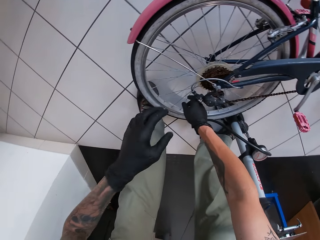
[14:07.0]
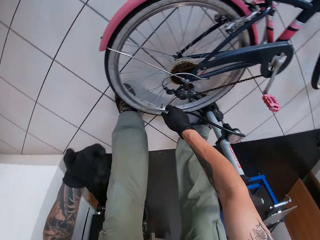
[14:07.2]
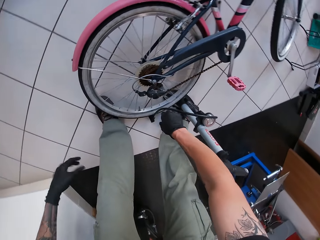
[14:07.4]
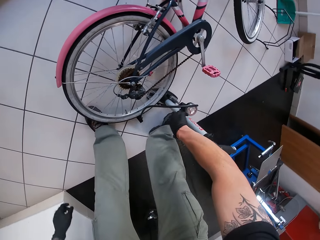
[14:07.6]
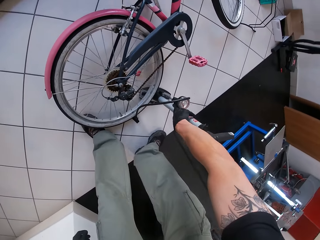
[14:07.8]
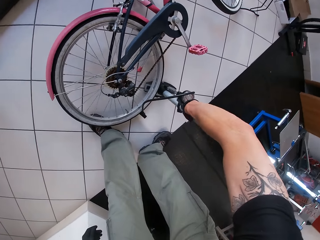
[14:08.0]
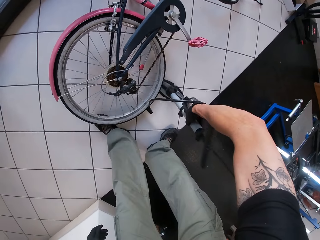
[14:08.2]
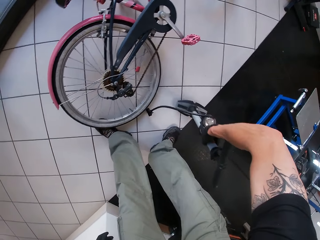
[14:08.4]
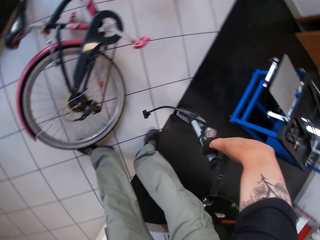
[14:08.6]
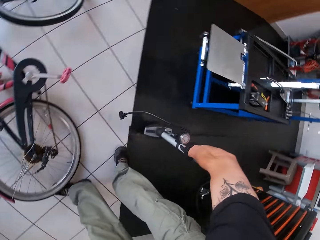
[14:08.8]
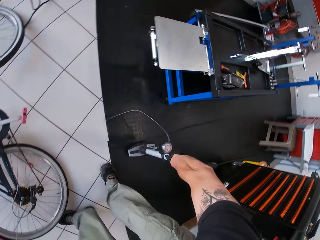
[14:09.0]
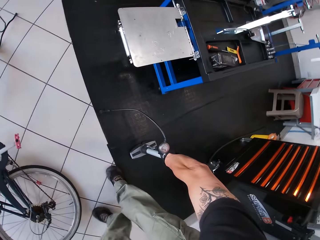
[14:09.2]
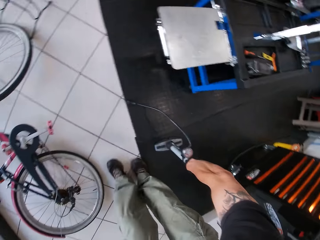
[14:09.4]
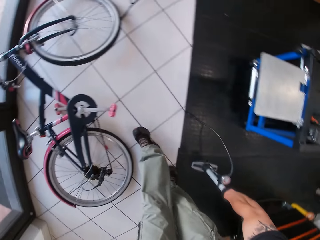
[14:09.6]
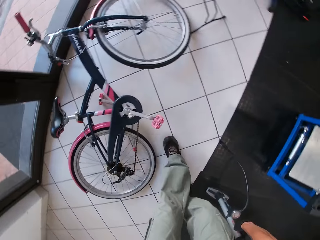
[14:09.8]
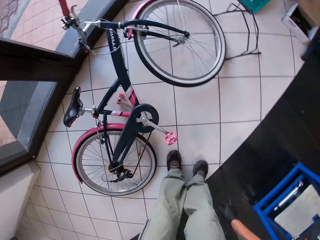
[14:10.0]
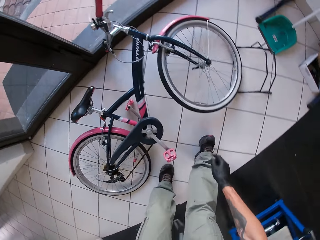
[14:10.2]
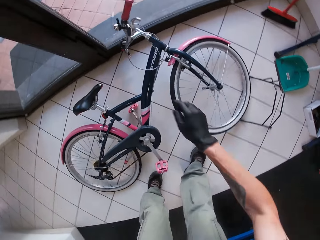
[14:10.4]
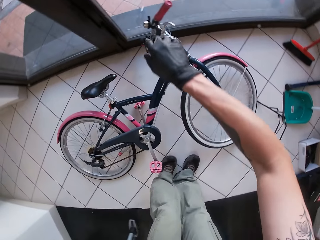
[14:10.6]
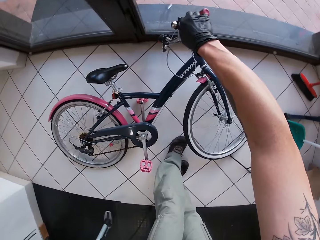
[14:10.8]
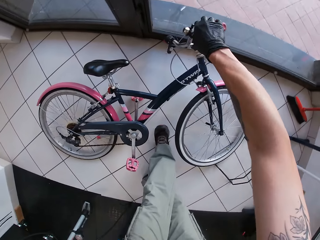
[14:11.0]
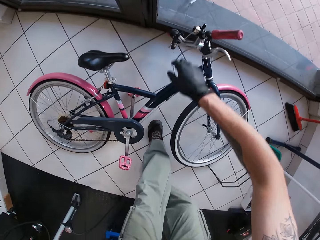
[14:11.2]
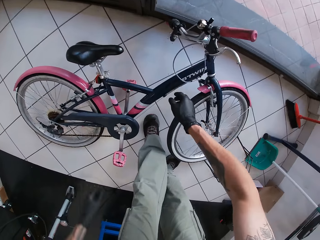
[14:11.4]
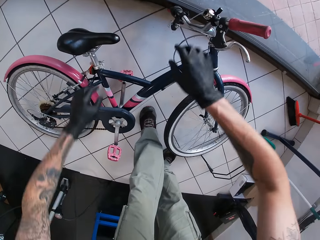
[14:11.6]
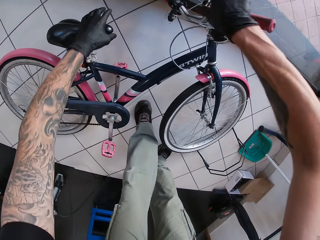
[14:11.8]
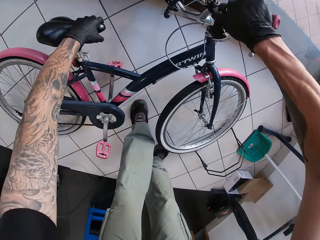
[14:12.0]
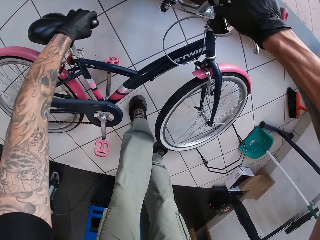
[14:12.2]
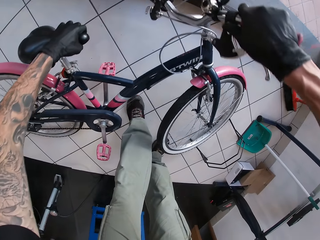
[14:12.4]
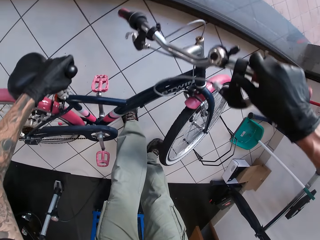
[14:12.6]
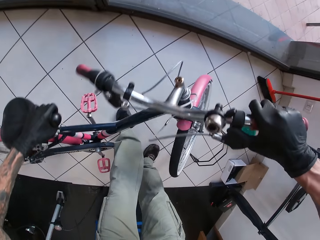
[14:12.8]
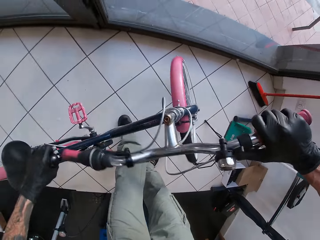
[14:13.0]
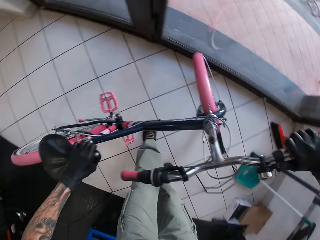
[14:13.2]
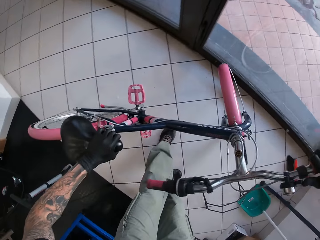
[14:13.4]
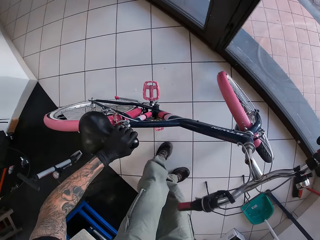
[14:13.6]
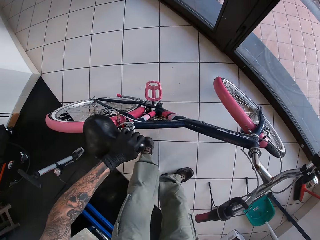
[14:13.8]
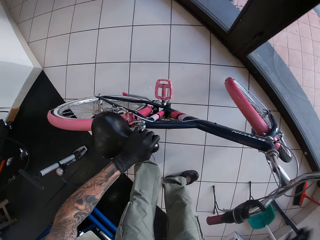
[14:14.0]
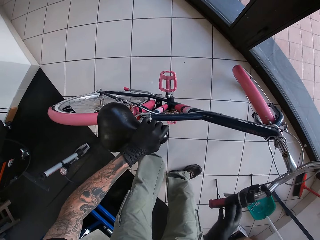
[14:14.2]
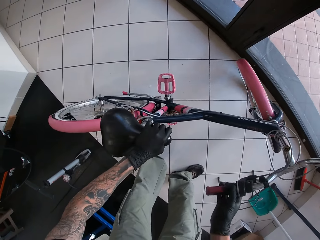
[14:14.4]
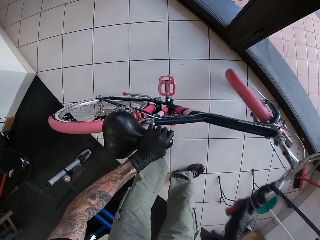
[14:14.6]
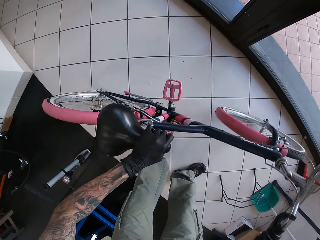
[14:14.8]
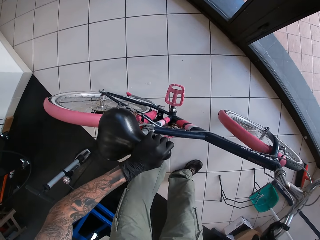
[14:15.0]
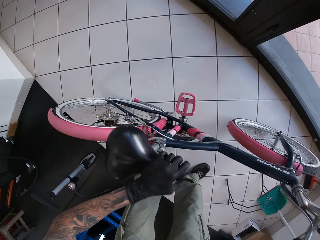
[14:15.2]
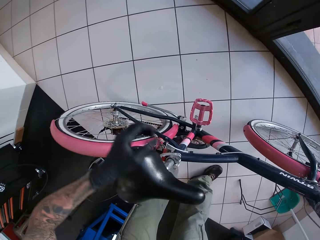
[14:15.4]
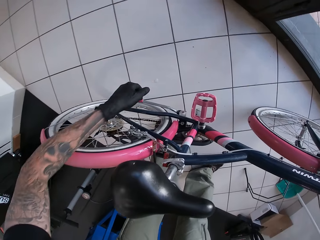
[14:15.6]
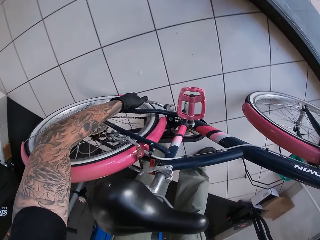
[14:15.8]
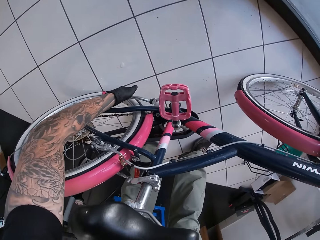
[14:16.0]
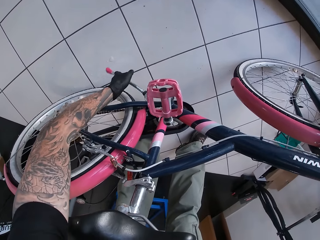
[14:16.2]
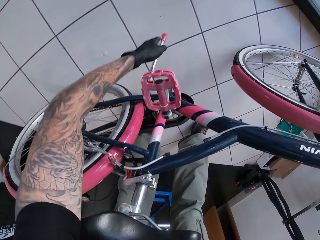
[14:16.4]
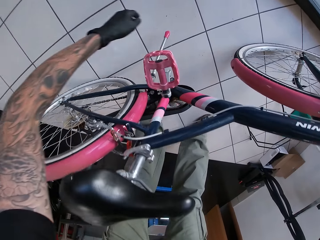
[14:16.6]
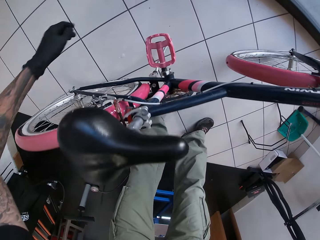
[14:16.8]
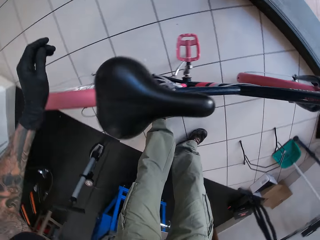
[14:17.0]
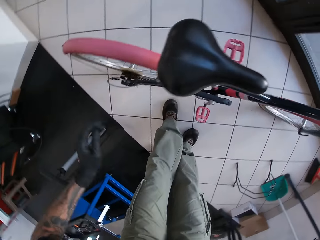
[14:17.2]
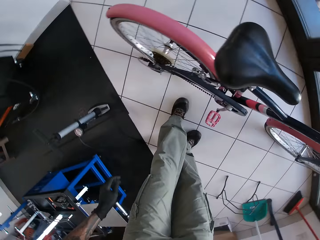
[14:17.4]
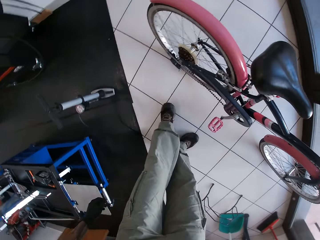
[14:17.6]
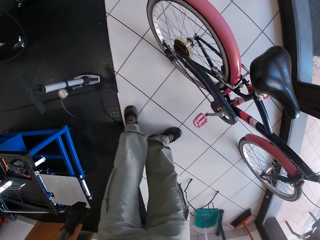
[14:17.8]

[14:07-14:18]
The camera wearer shakes his left hand. He picks up the pump with his right hand. He moves the bicycle pump. He drops the pump on the floor with his right hand. He adjusts the bicycle with his right hand on the grips and the left hand on the saddle. He lifts the bicycle. He drops the bicycle's kick stand to the floor with his left hand. He flips the bicycle stand.

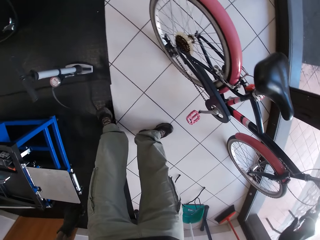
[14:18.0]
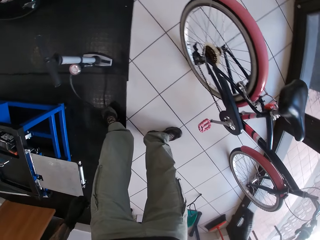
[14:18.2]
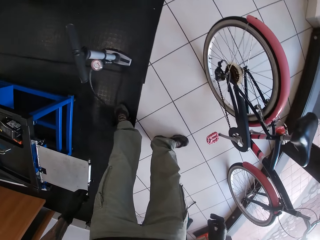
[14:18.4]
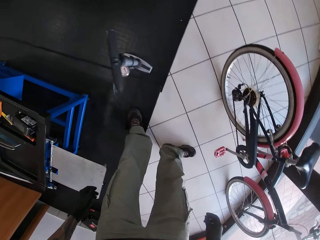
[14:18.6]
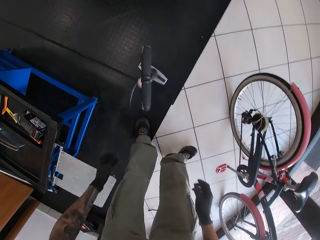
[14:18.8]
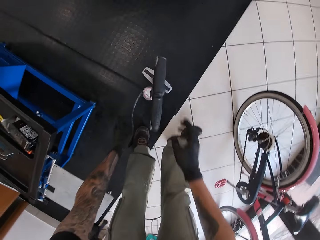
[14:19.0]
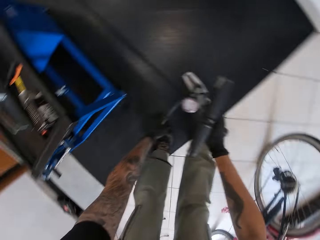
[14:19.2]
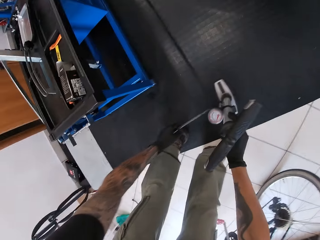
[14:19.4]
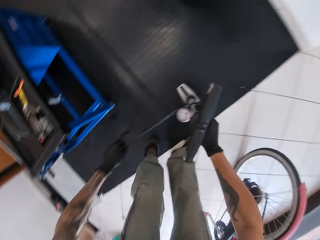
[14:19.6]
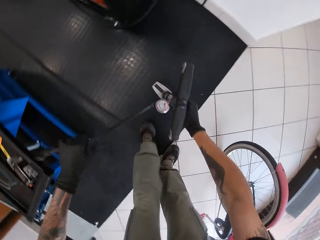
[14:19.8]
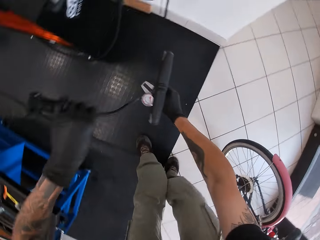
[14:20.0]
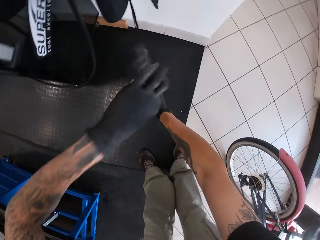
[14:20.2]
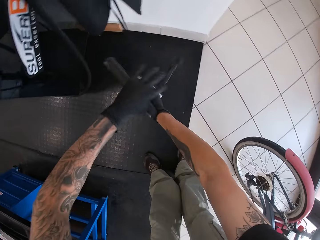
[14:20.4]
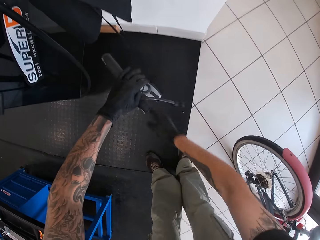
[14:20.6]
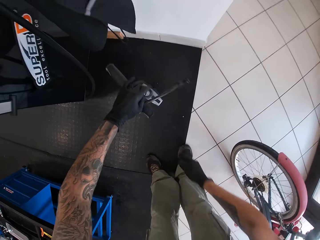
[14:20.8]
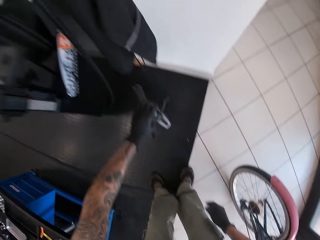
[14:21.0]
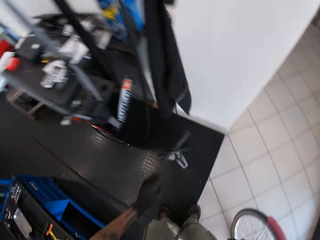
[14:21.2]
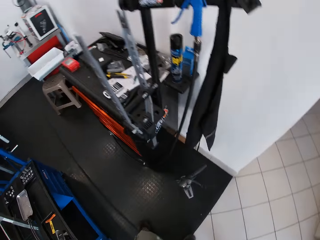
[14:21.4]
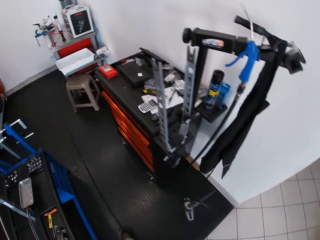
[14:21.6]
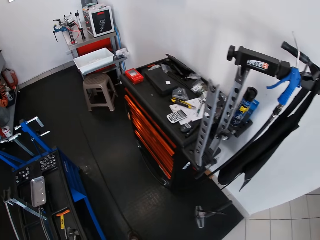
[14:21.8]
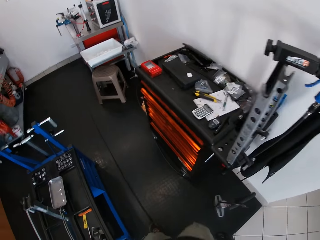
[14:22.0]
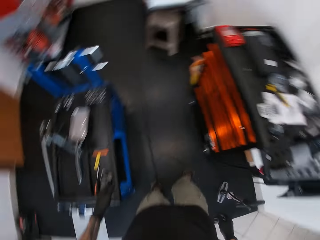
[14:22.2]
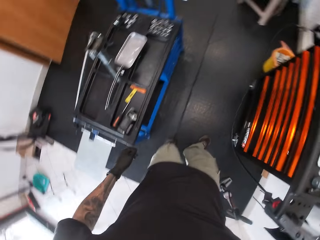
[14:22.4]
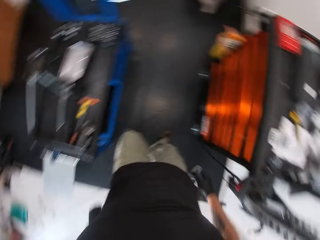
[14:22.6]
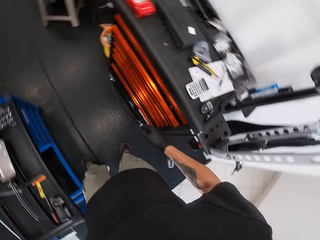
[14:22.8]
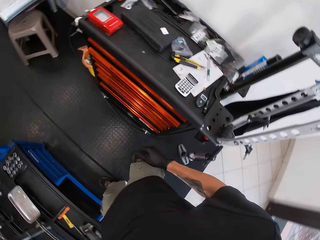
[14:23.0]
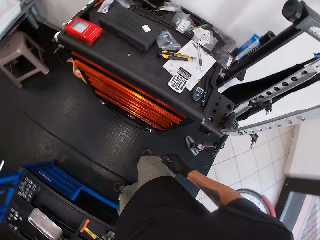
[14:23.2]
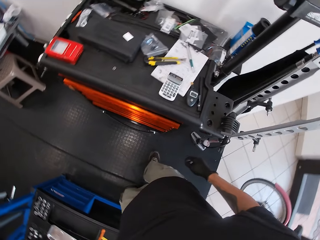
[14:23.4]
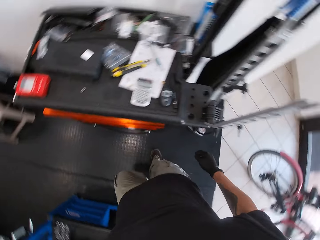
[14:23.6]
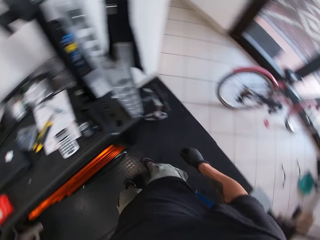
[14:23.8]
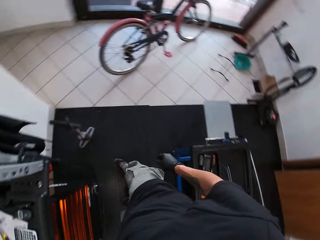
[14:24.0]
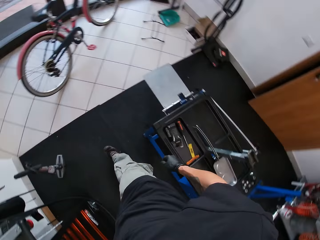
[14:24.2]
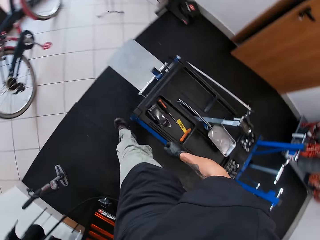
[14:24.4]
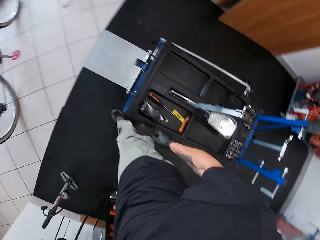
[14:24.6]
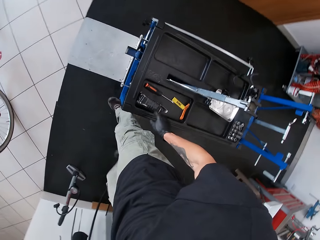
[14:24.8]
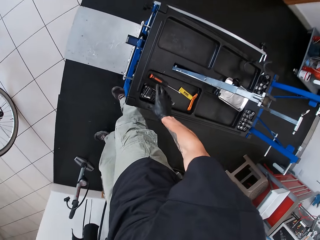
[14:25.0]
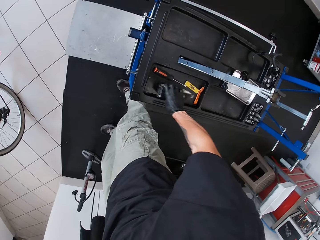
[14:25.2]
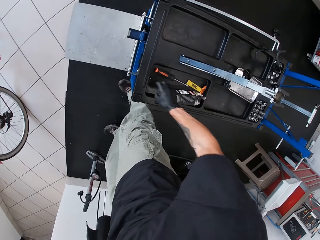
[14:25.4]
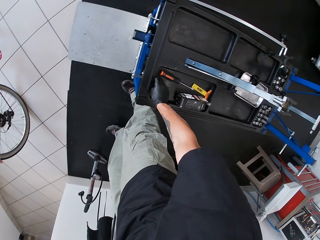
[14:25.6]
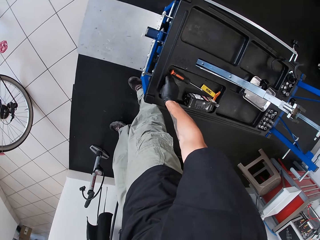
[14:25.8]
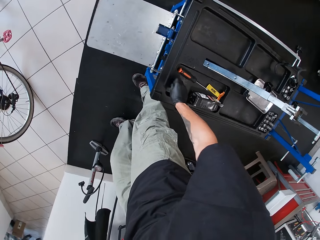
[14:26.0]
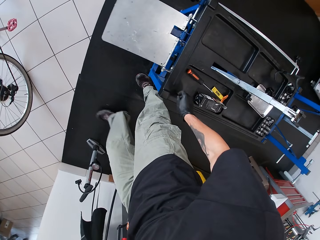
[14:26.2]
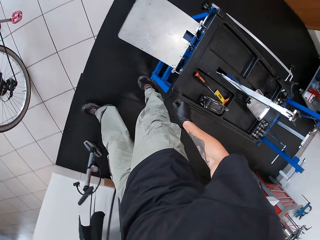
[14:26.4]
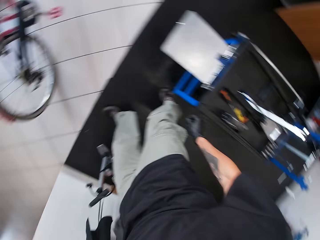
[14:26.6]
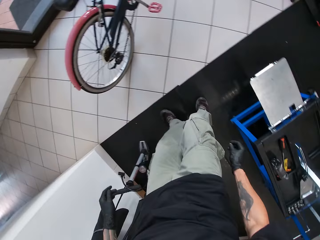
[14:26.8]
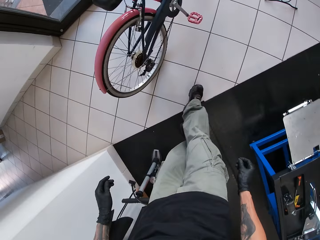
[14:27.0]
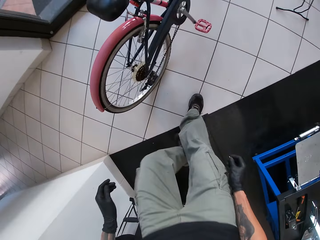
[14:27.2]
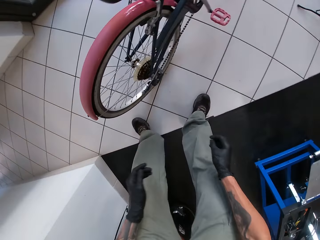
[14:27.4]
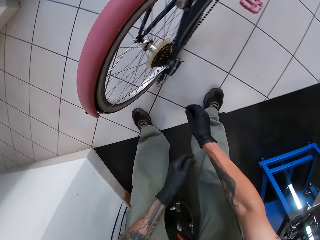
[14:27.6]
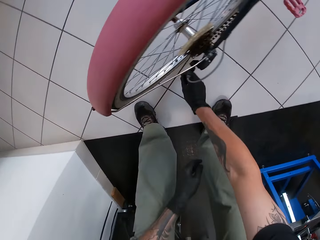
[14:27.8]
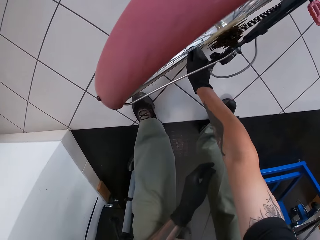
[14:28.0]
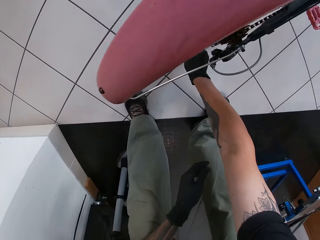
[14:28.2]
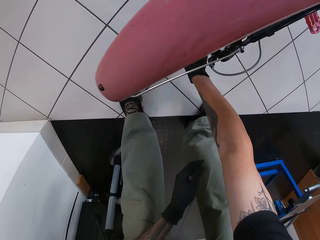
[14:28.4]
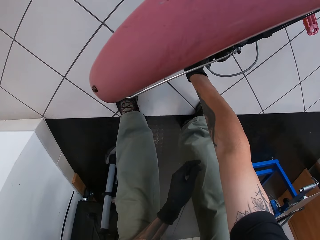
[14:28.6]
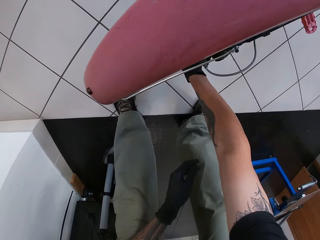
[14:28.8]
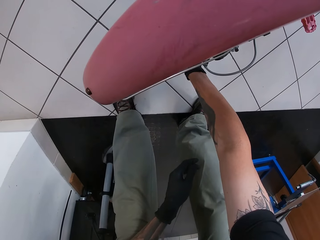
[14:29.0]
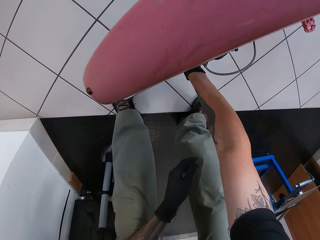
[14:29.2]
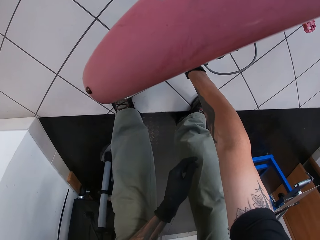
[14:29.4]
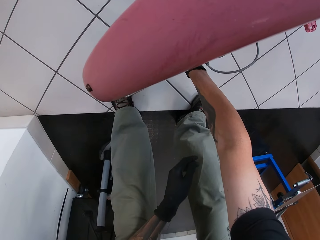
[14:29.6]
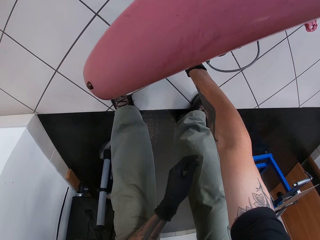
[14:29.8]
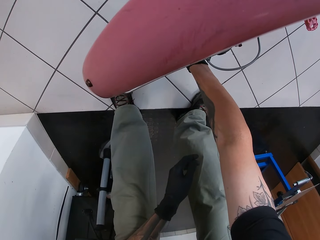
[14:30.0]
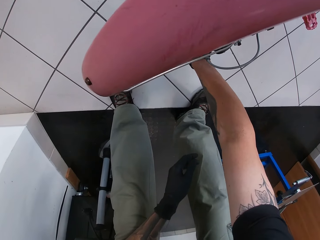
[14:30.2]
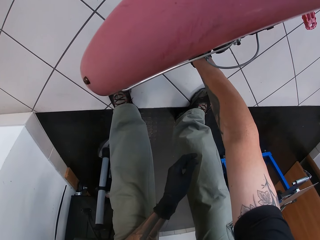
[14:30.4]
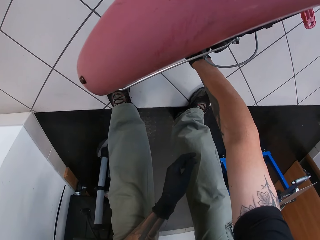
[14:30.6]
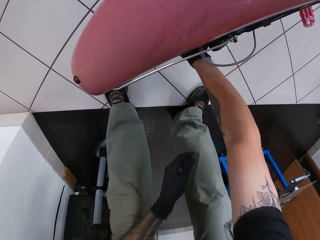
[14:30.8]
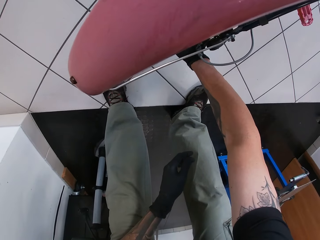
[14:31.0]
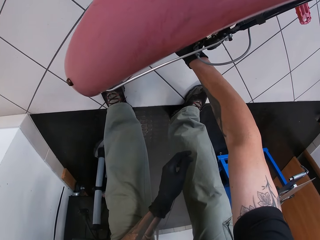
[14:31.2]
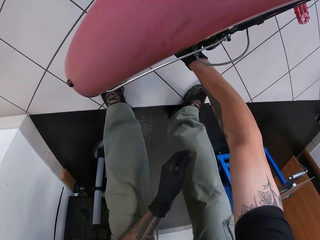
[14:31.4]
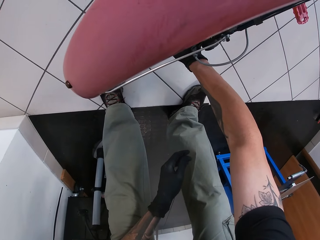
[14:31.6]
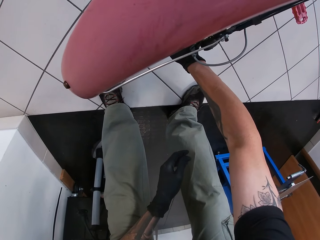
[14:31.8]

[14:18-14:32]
The camera wearer stands the bicycle. He picks up the pump with both hands. He drops the pump on the floor beside a box tool with his left hand. He stands and moves around. He adjusts a pack on the maintenance bench with his right hand. He moves the packet on the table. He picks up the valve cap. He bends. He closes the valve with the cover in his right hand. He puts the valve cap on the valve.
